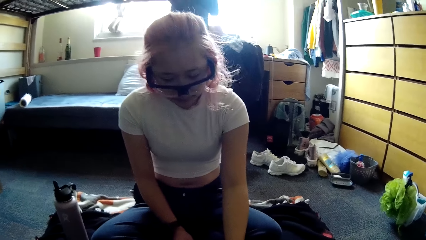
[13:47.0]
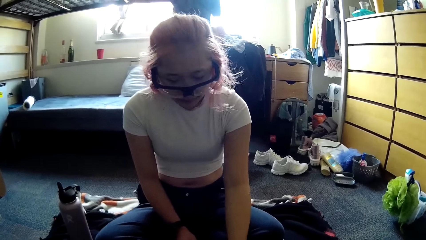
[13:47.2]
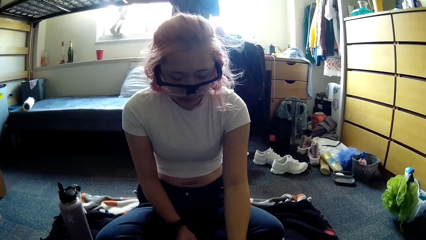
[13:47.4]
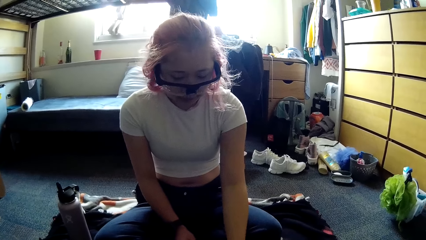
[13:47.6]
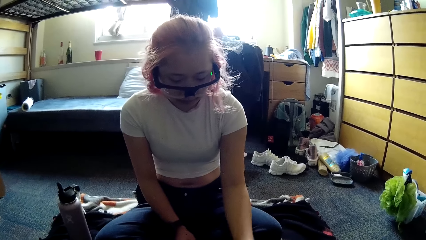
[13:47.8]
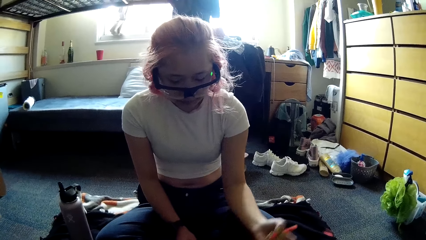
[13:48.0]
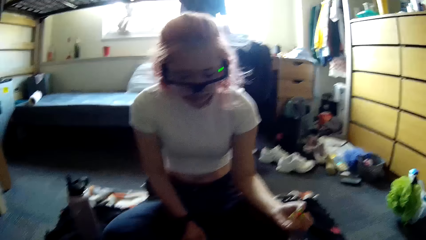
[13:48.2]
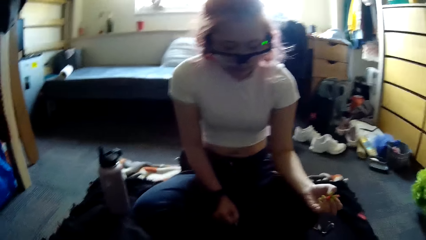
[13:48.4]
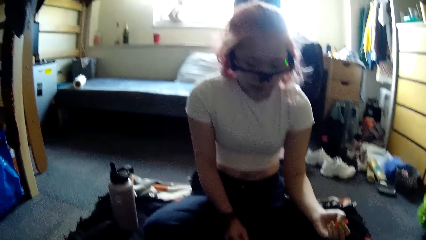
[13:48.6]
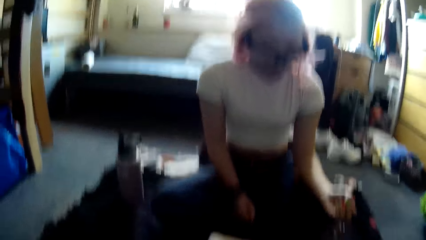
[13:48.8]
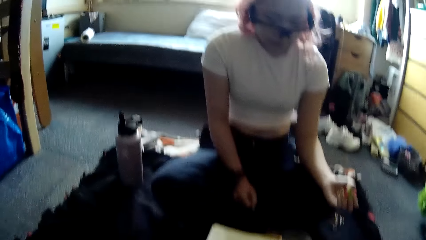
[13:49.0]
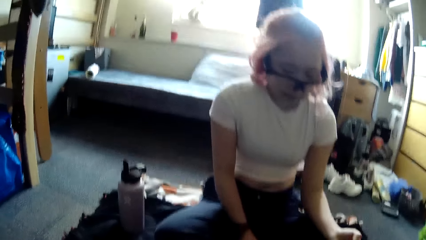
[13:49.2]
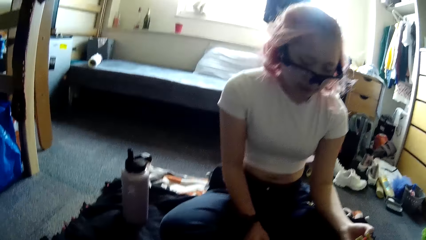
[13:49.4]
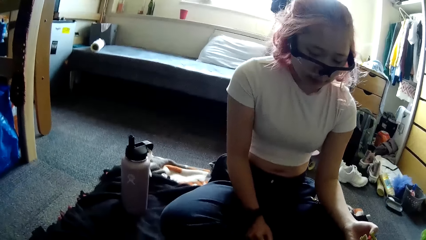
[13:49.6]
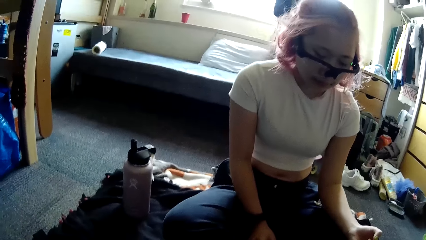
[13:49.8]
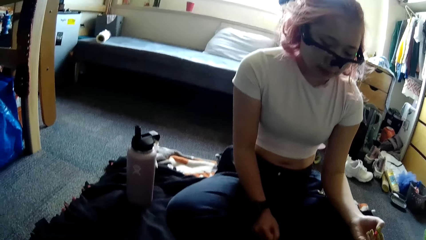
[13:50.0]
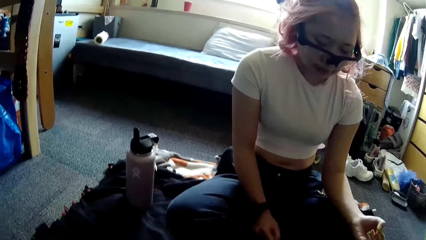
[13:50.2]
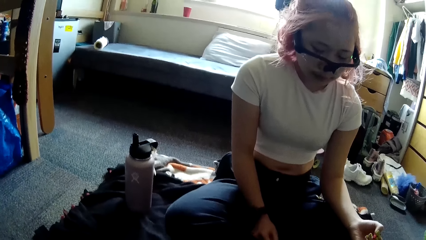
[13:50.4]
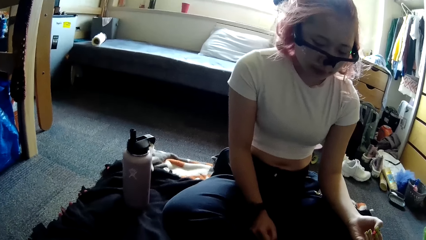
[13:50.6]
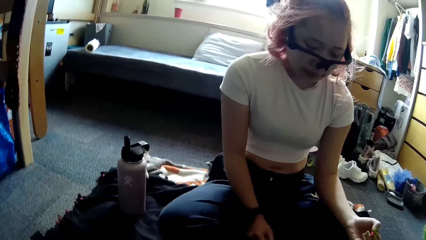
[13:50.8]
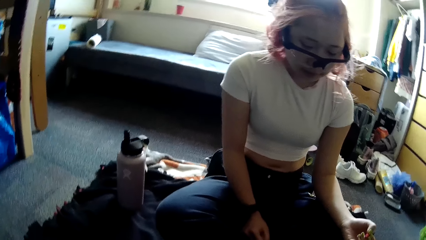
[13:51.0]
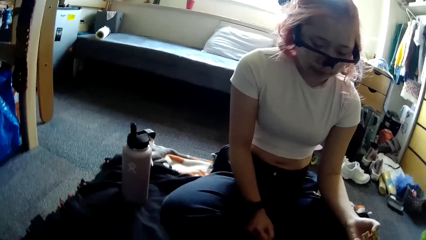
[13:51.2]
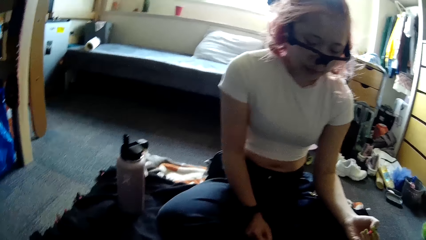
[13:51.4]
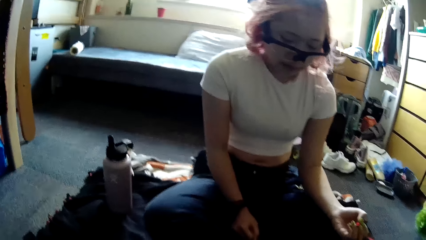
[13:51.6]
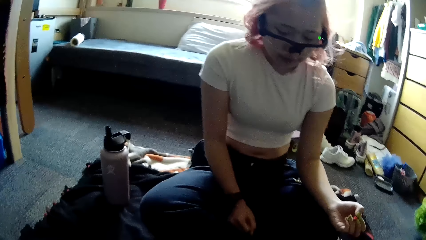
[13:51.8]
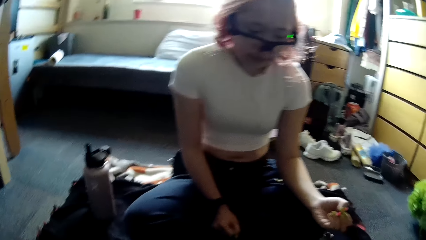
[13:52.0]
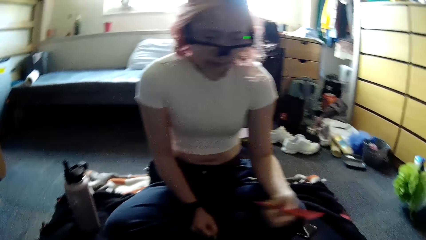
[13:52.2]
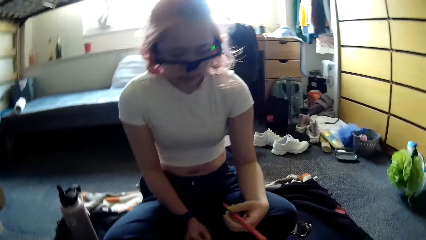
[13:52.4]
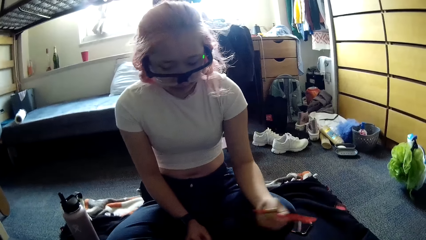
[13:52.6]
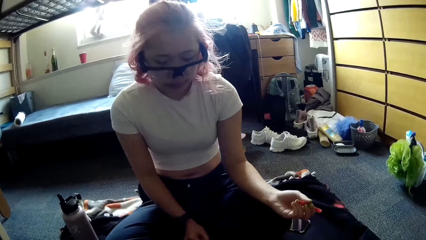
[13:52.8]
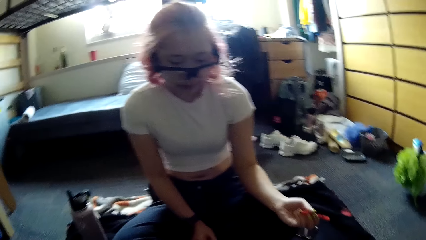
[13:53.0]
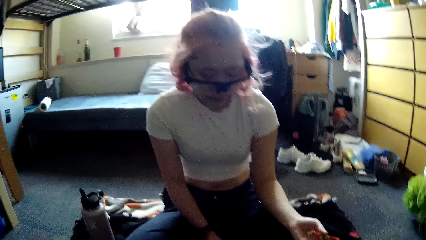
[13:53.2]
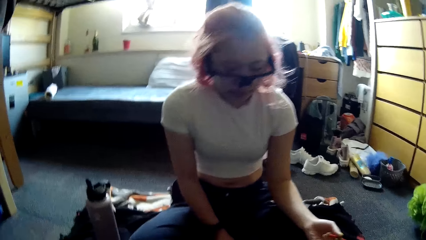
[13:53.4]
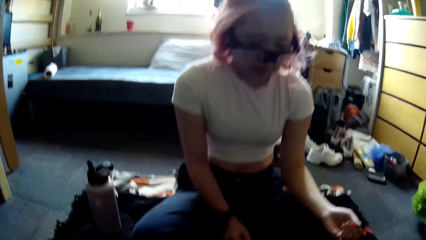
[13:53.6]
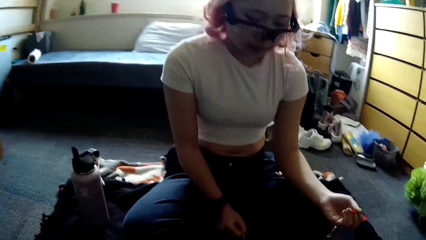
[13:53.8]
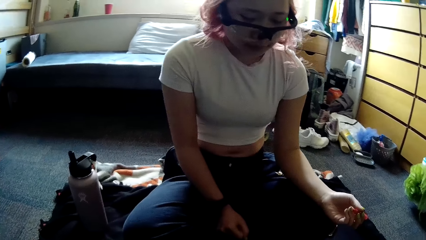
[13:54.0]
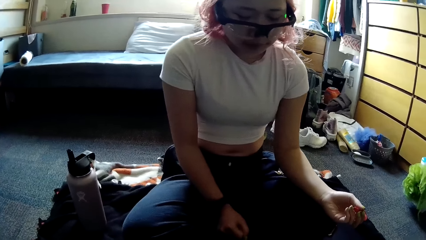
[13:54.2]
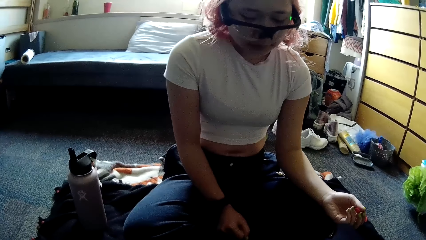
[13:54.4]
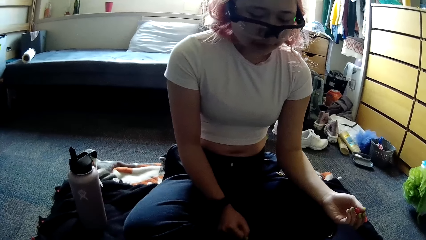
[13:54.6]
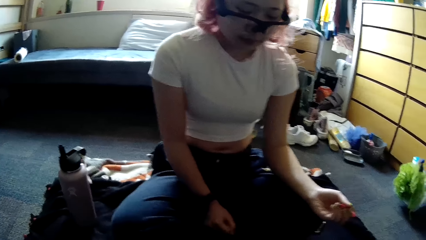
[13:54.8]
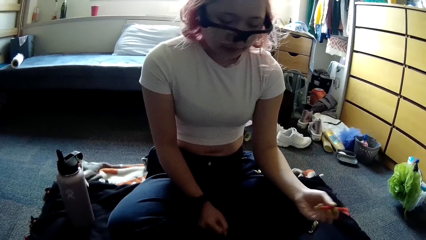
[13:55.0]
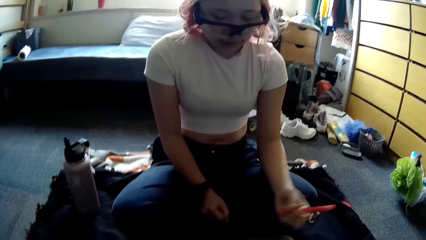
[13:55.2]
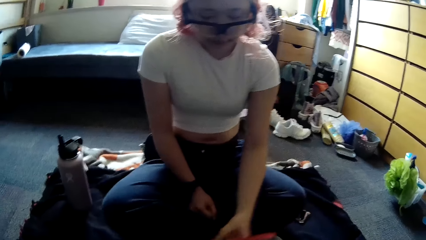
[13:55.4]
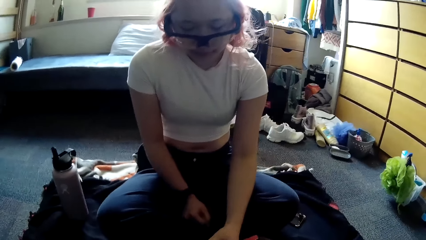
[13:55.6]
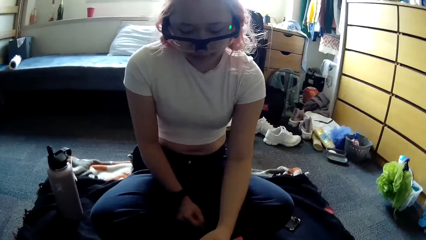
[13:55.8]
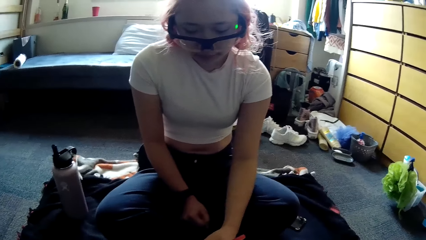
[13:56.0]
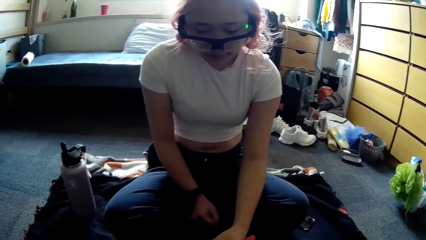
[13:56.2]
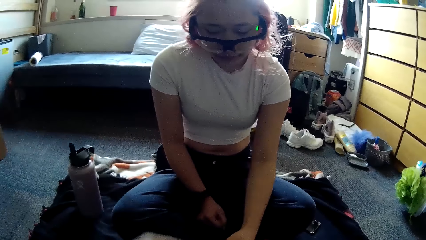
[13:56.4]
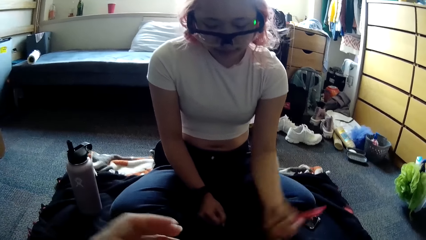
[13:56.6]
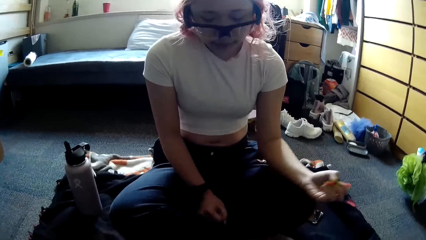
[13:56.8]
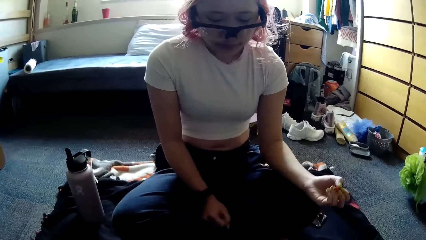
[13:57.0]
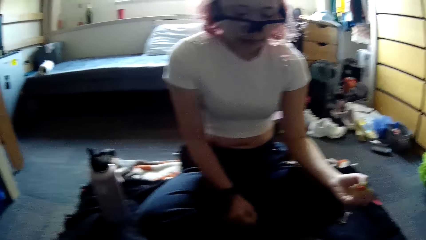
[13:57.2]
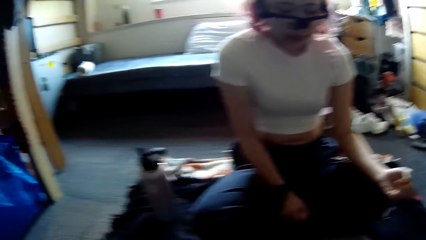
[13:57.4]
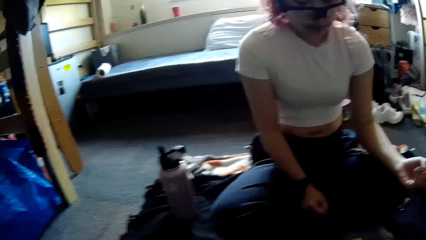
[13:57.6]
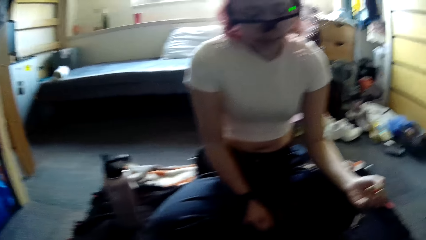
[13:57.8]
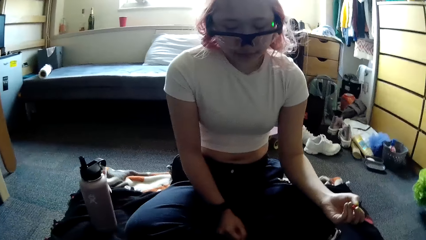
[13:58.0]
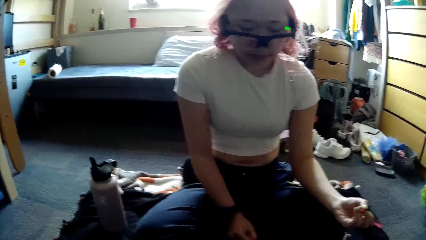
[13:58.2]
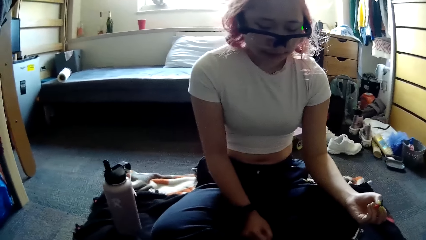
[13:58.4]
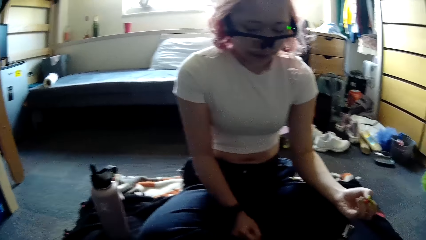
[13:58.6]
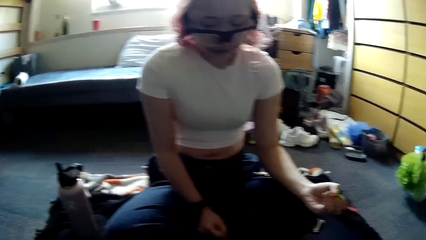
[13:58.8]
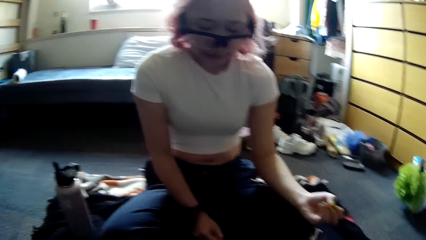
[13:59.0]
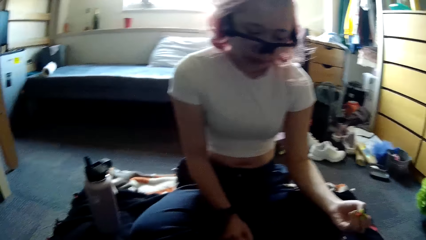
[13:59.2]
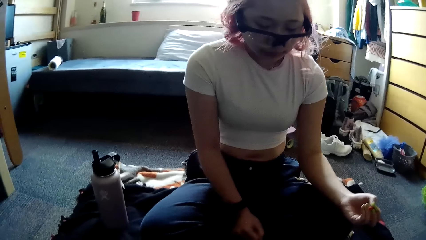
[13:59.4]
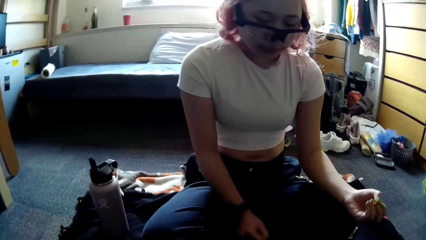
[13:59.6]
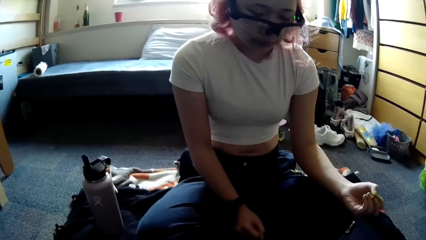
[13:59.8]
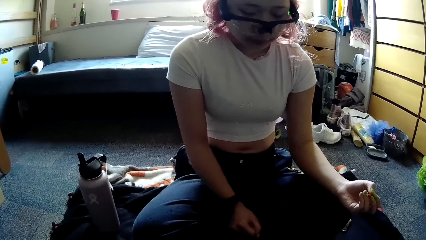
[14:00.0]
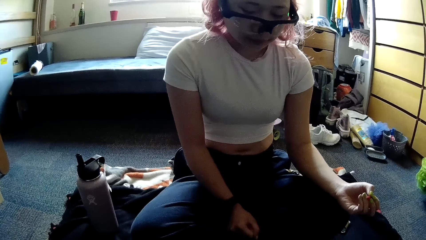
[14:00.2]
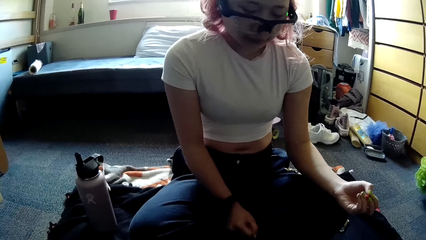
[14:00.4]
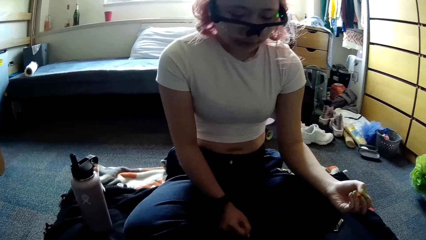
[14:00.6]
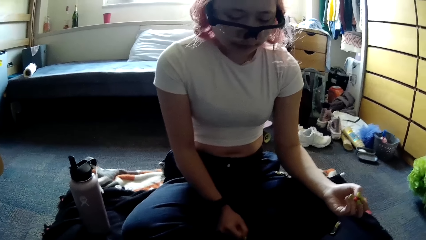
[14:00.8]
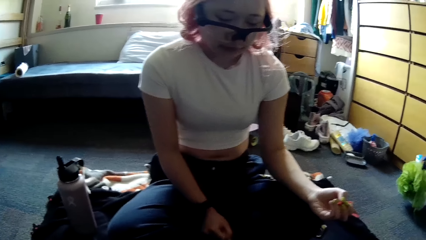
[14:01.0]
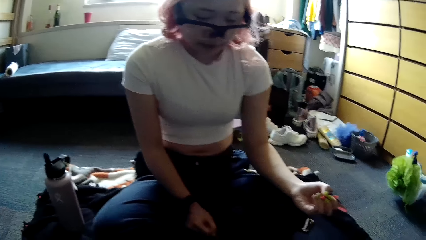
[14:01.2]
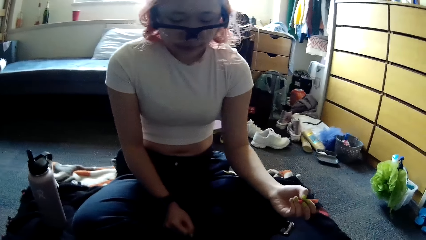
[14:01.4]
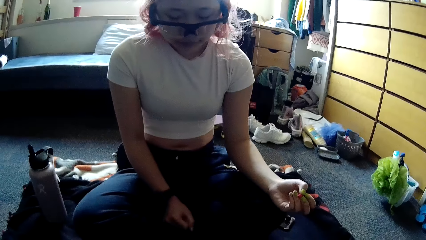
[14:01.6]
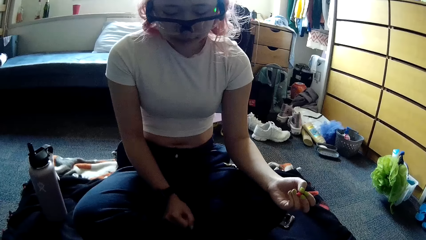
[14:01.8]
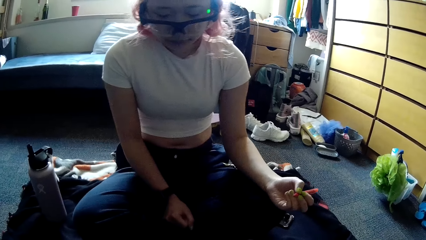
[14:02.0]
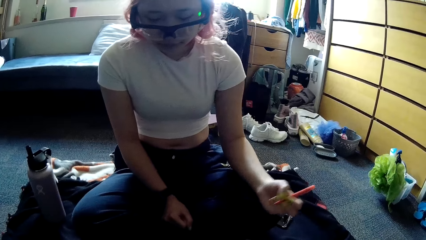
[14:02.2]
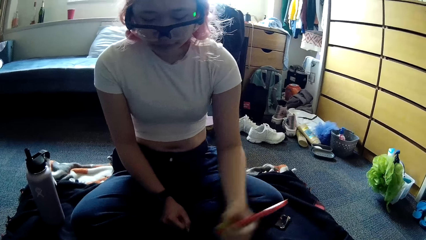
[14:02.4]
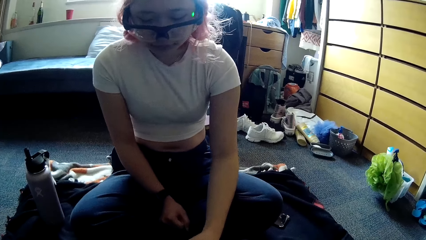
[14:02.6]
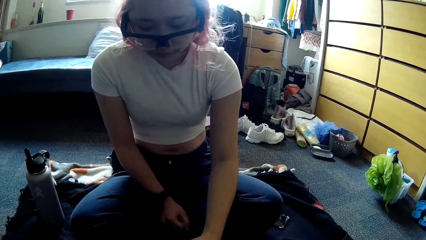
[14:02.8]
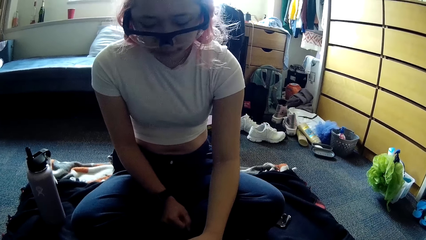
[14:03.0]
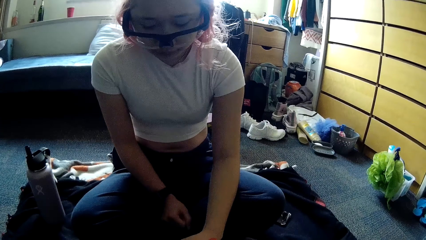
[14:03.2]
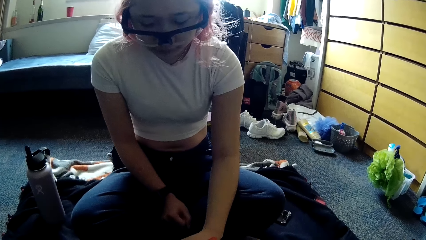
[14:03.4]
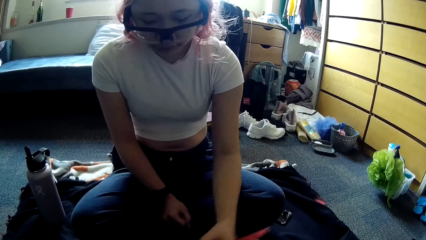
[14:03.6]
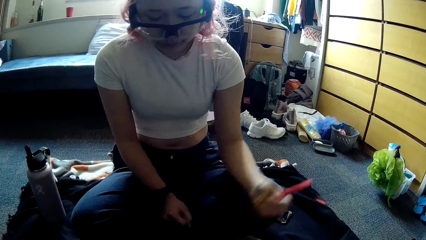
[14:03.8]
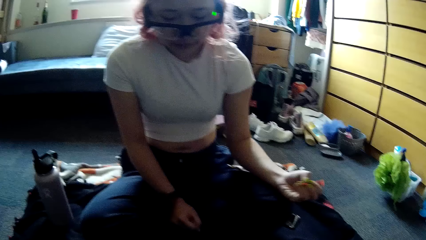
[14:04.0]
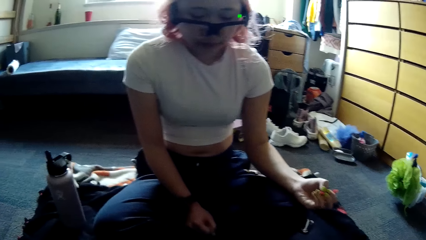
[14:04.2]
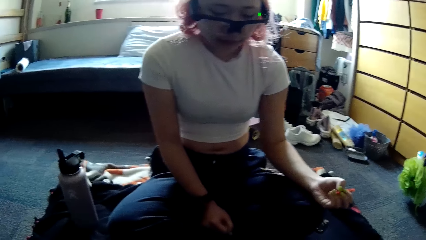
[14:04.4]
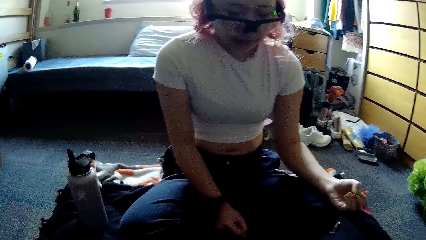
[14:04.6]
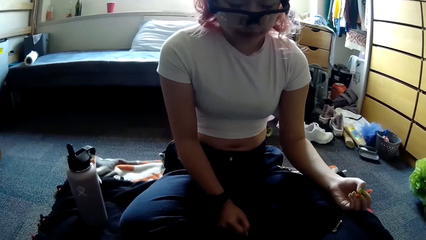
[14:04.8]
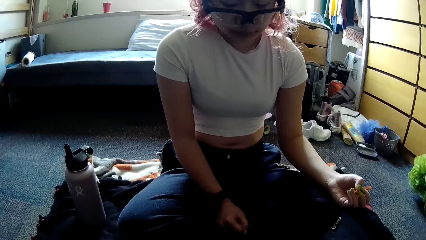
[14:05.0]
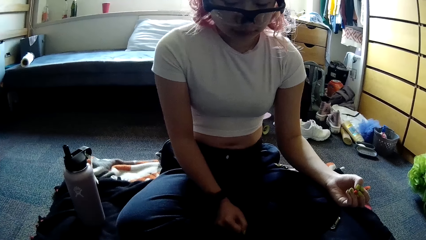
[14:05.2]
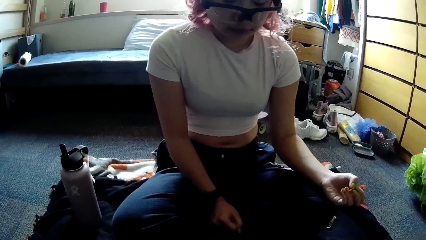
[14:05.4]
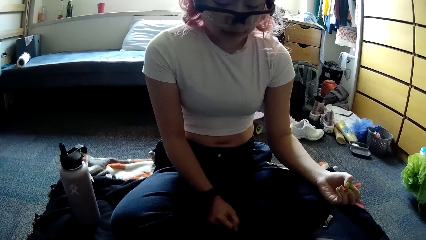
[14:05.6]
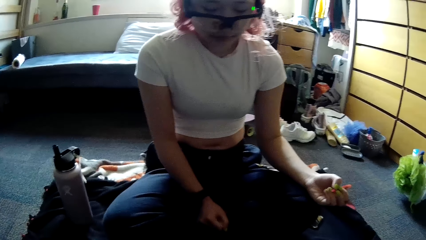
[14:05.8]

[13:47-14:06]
A person writes on the paper. The person stares at the paper. The person writes on the paper. The person stares at the paper. The person nods the head. The person writes on the paper. The person stares at the paper.
